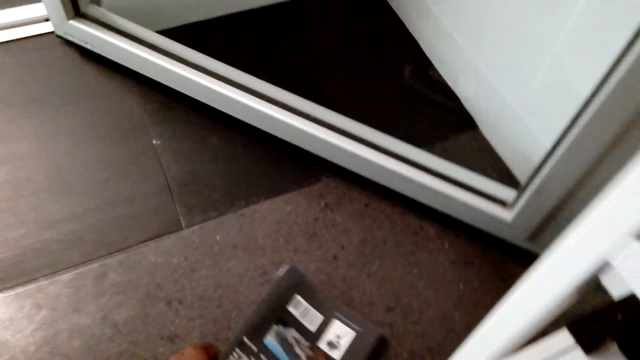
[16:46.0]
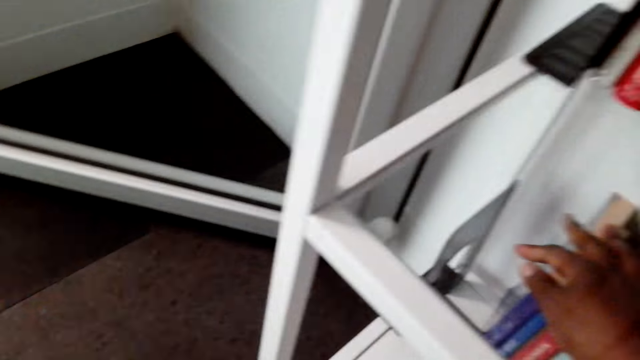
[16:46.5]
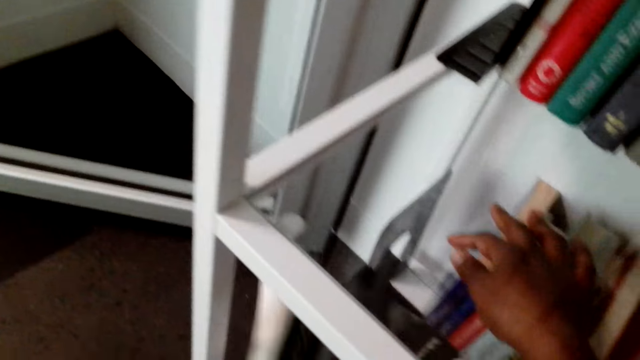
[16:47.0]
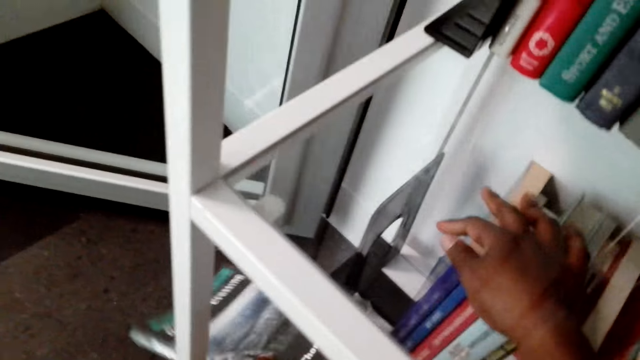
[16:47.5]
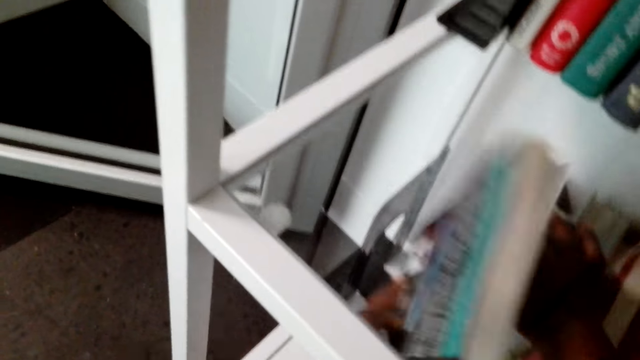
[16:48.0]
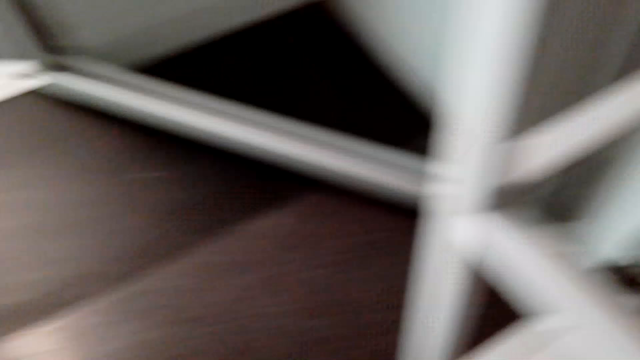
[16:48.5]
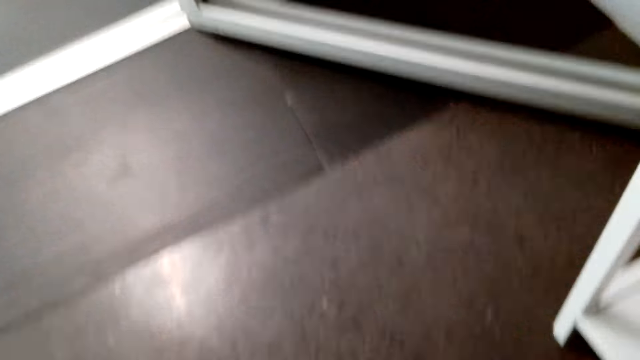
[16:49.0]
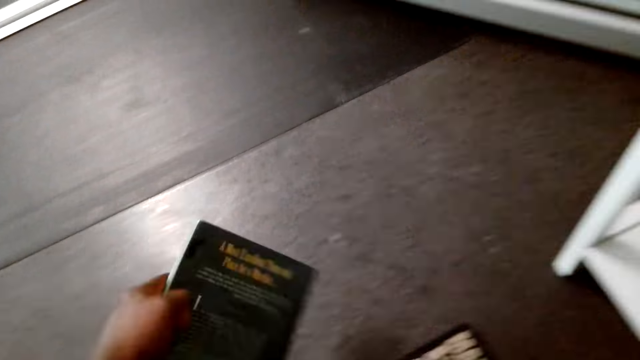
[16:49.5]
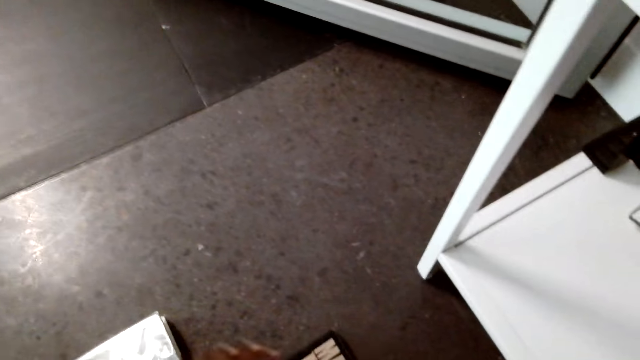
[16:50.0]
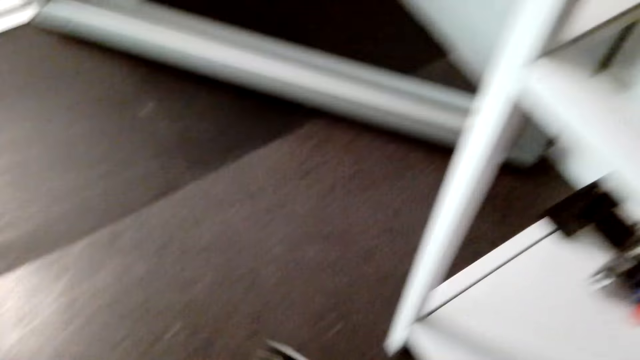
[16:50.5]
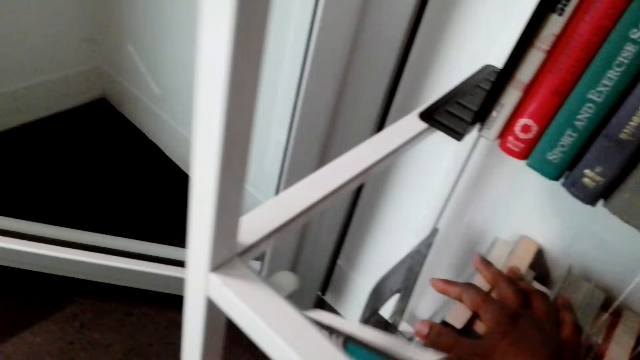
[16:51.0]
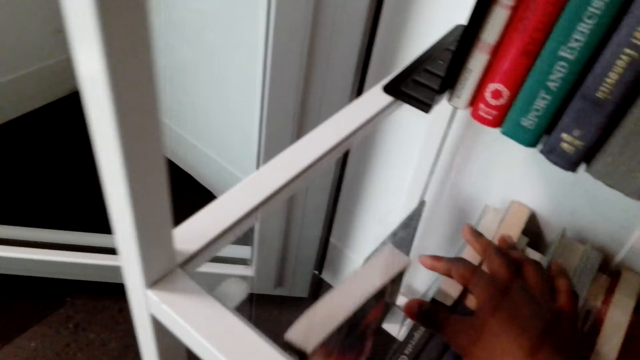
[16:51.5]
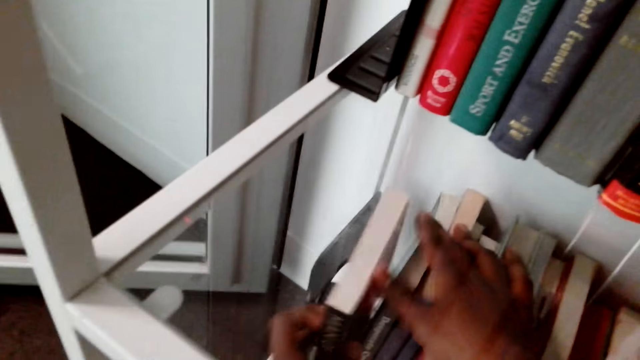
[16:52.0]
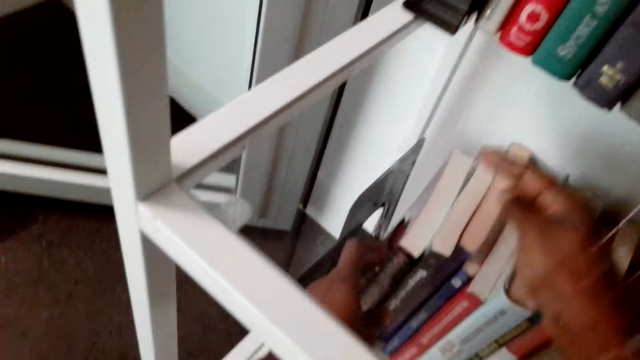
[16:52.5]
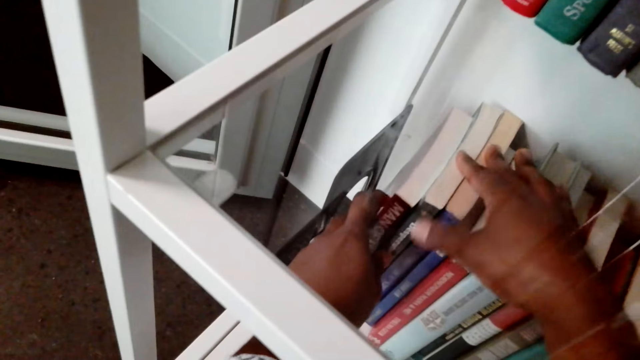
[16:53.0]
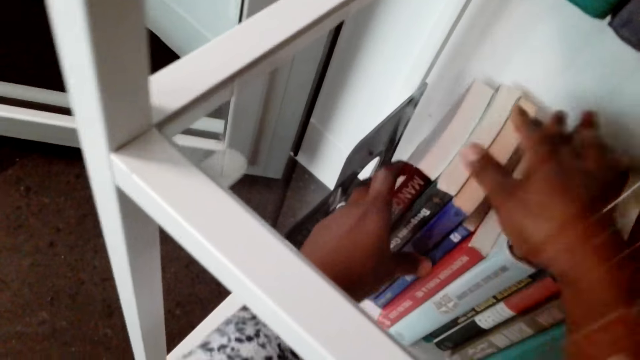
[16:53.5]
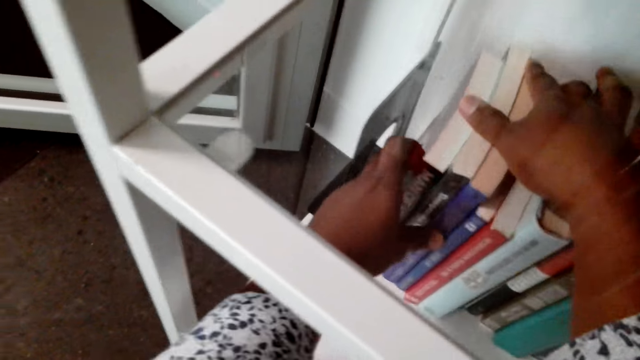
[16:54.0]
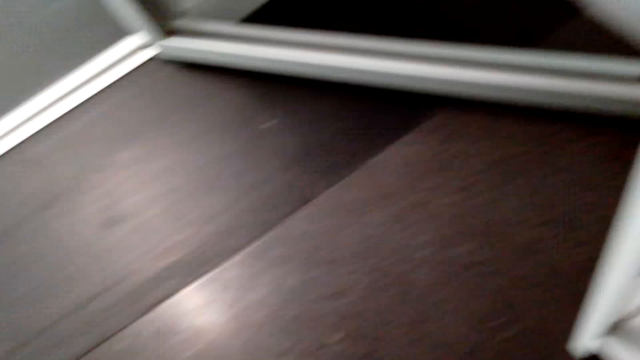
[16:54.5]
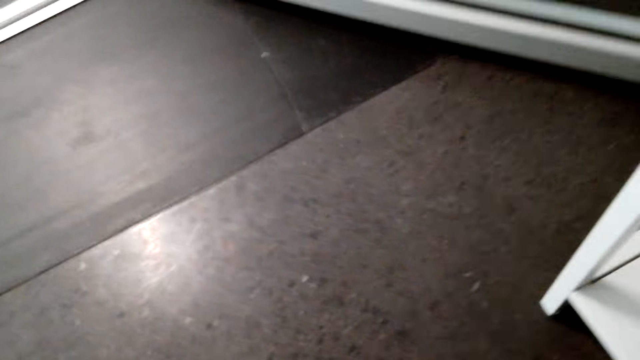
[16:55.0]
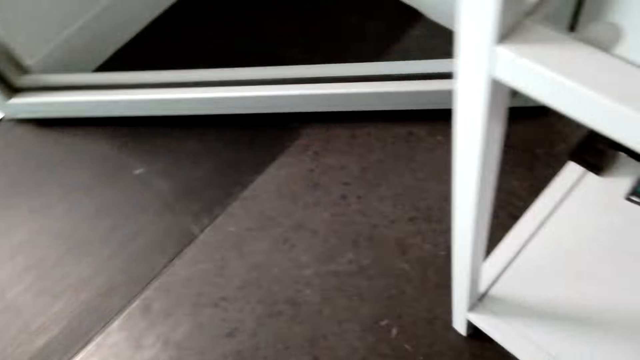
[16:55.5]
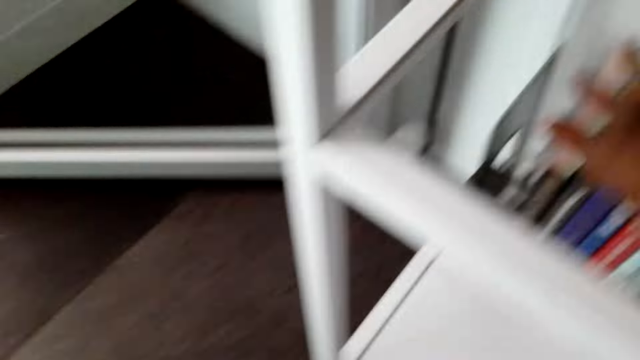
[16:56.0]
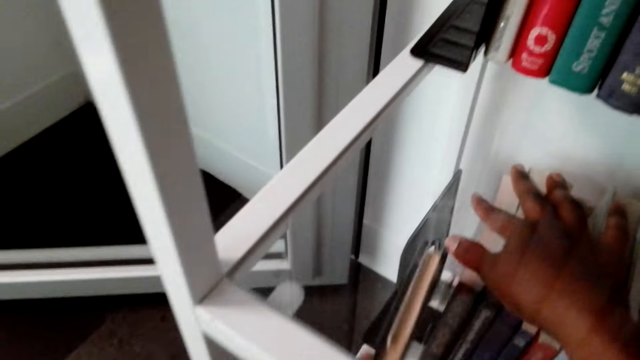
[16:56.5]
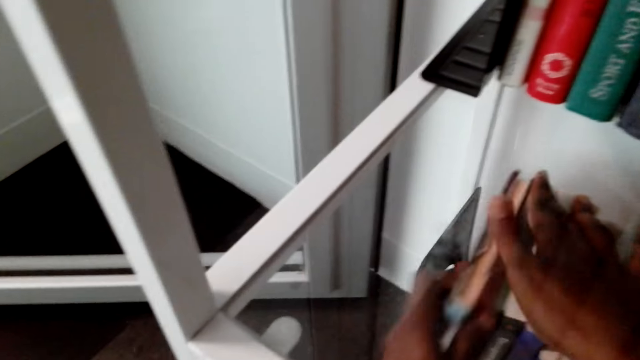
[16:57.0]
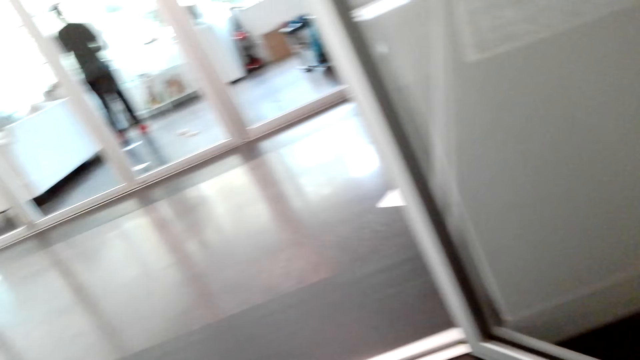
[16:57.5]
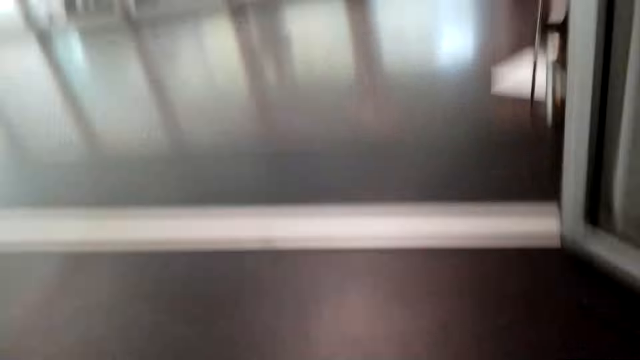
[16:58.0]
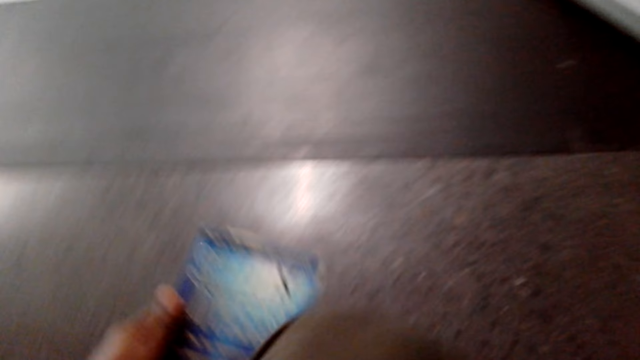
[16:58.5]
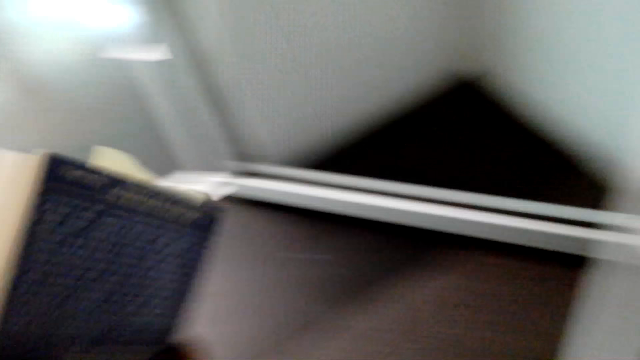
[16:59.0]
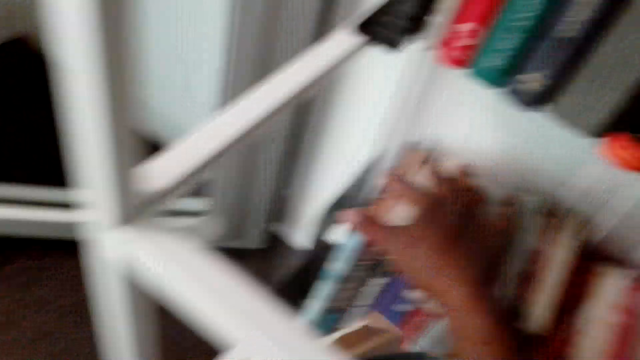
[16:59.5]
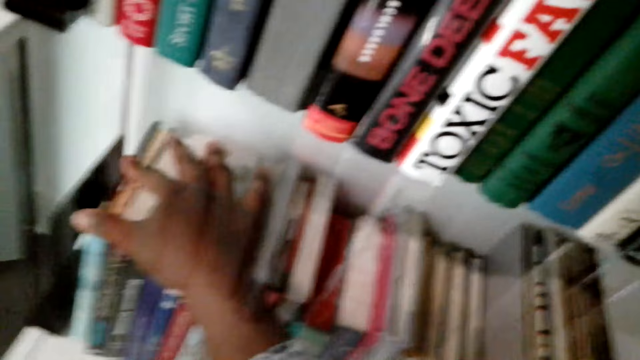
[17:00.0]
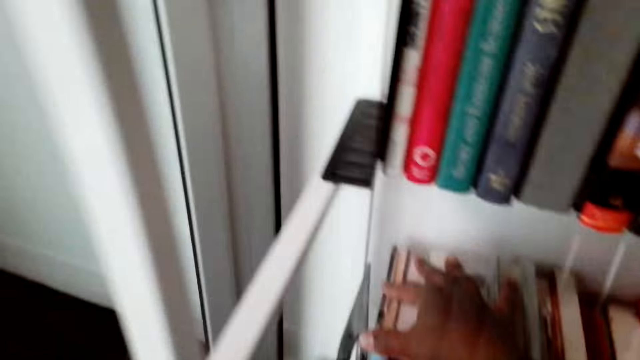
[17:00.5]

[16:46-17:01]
The camera wearer picks up a book on the floor. They put the book on the shelf. They collect a book. They put the book on the shelf. They pick up a book on the floor. They put the book on the shelf. They pick up a book on the floor.

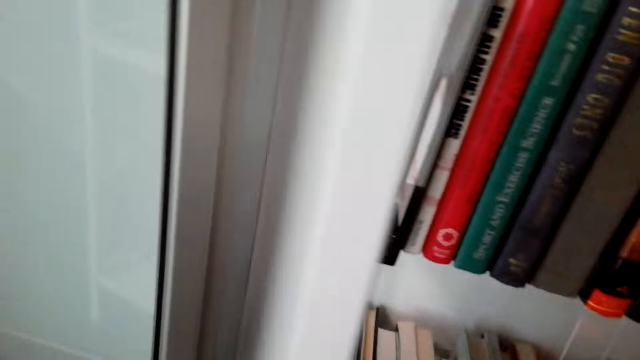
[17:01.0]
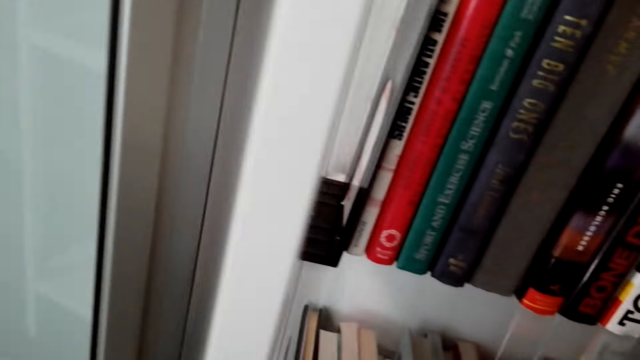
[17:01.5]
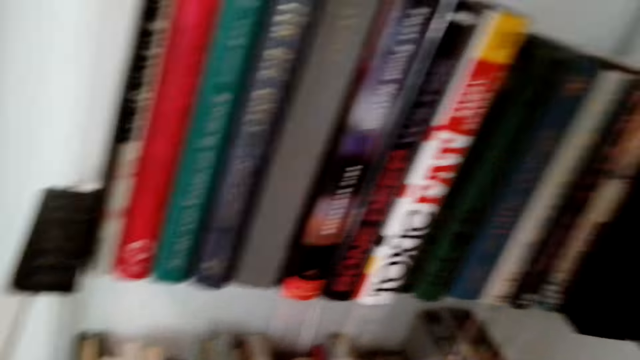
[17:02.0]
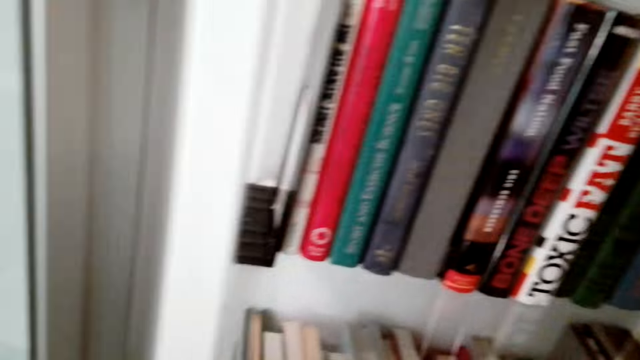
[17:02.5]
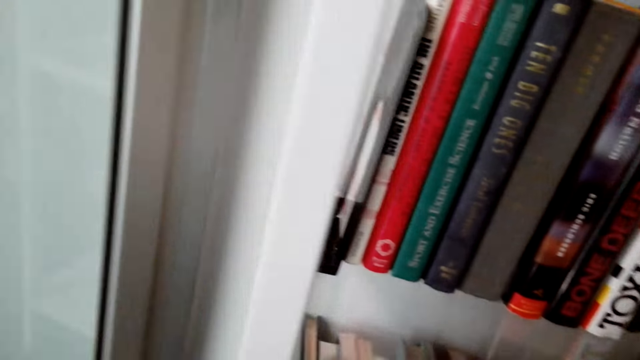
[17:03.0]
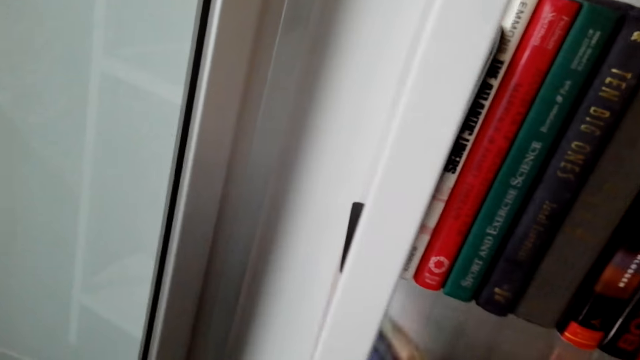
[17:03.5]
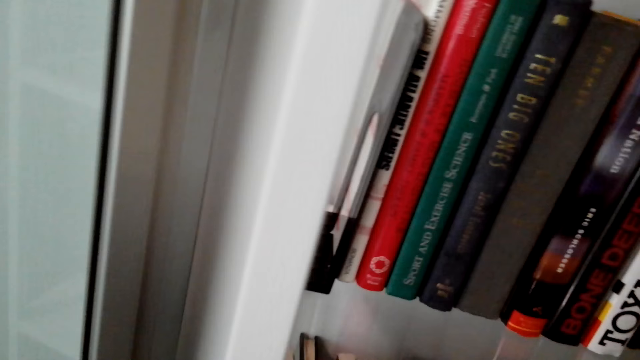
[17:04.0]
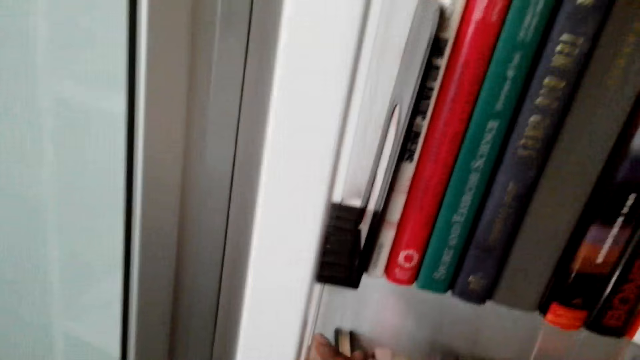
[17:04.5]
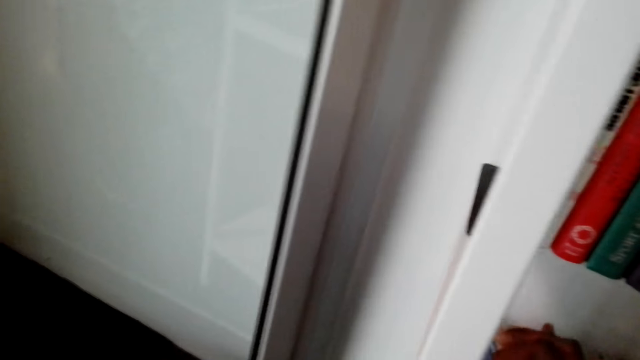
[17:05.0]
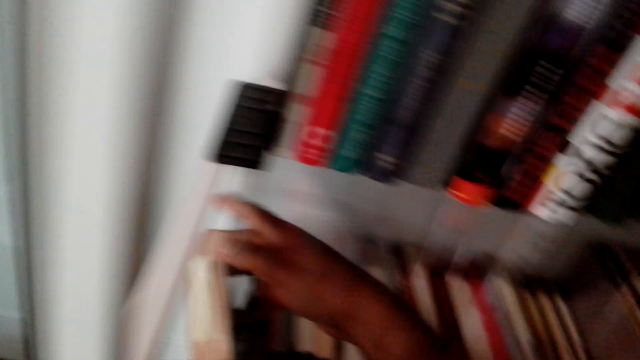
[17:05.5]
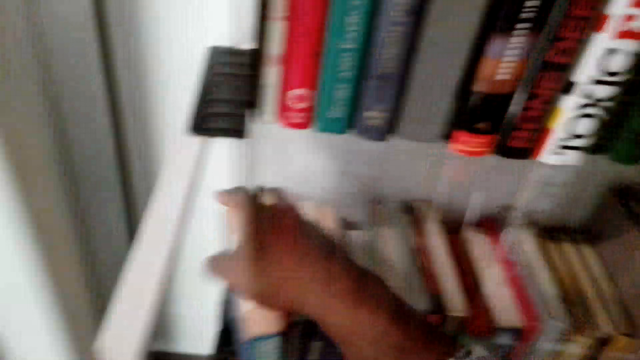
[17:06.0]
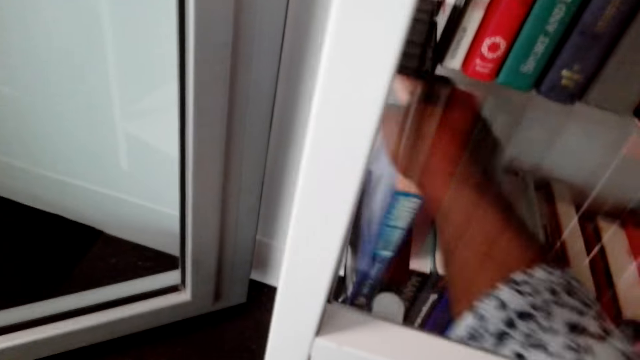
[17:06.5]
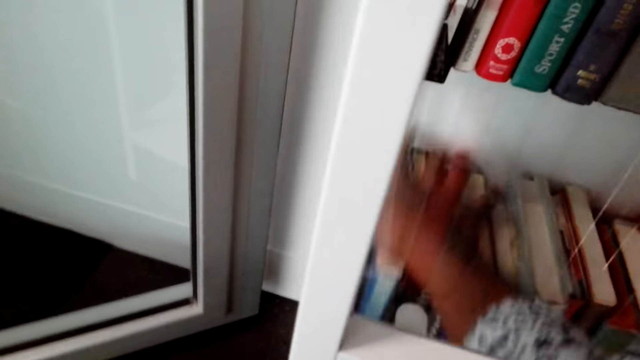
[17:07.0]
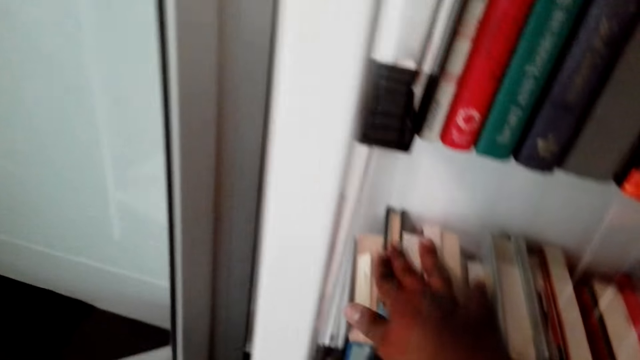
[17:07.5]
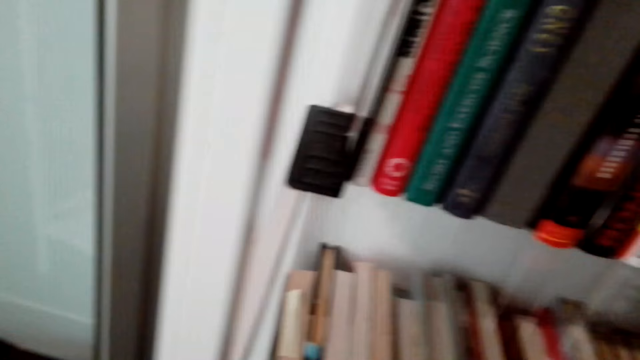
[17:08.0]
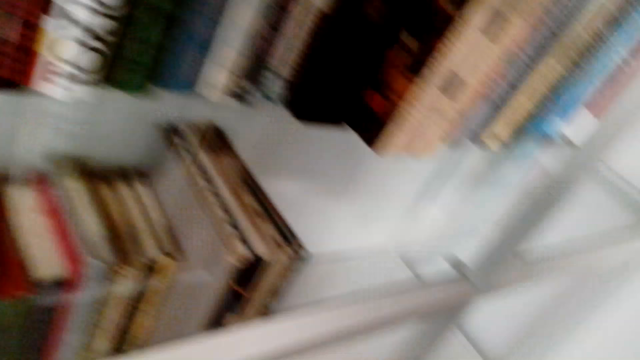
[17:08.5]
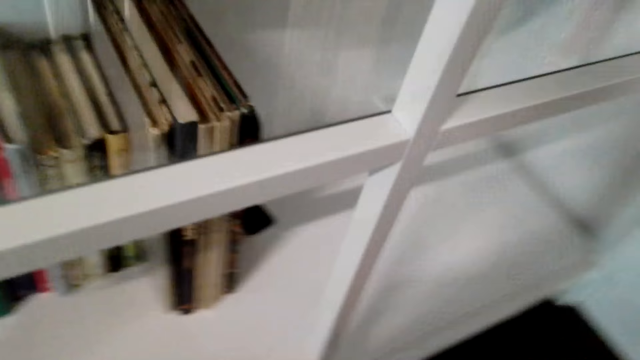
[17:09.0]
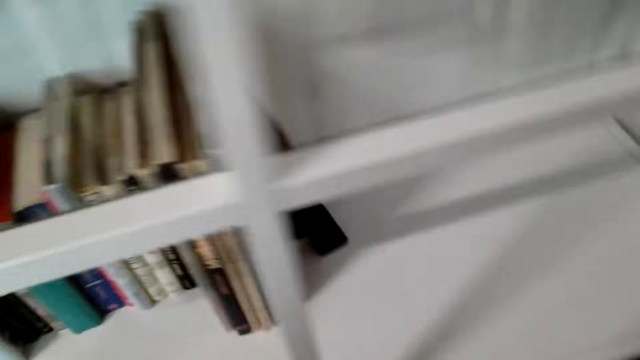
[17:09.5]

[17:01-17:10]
The camera wearer puts a book on the shelf. They look around.
